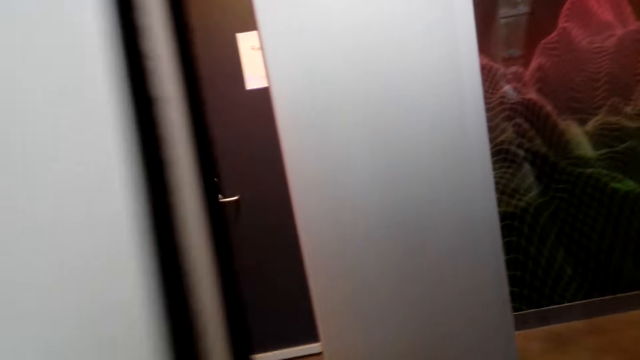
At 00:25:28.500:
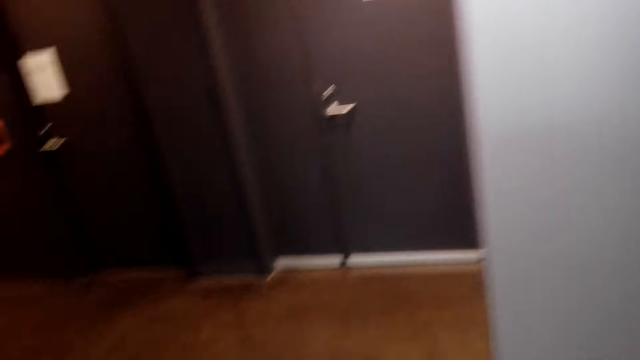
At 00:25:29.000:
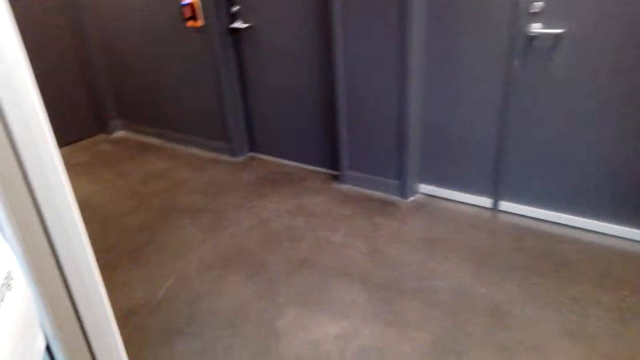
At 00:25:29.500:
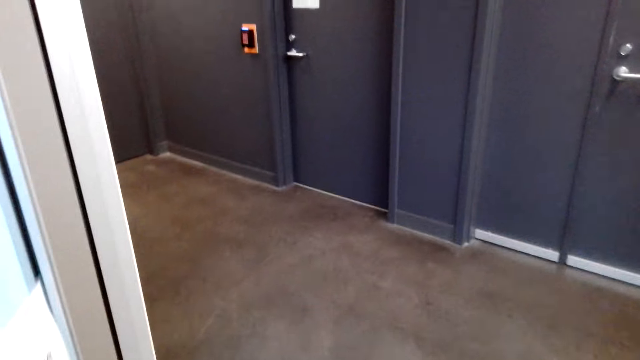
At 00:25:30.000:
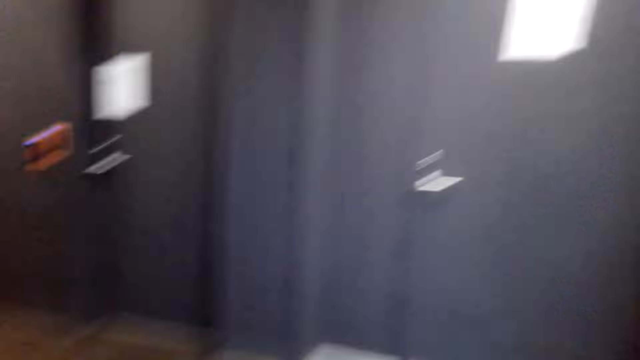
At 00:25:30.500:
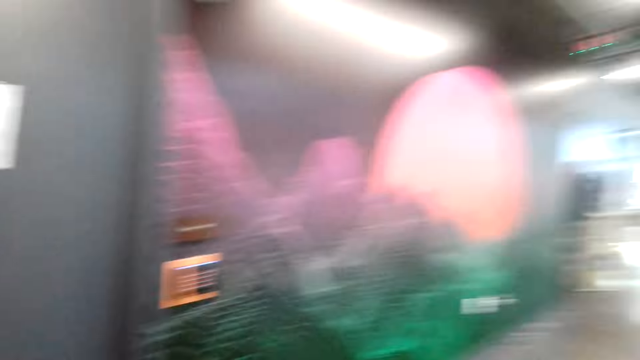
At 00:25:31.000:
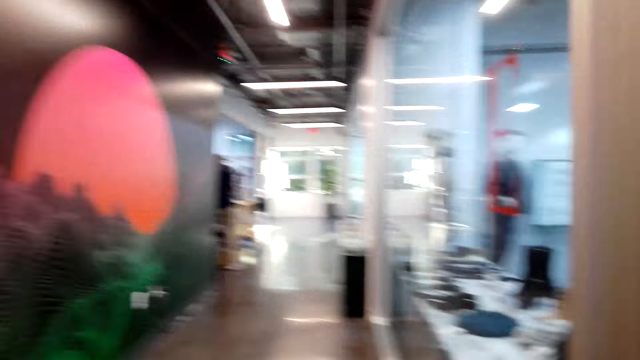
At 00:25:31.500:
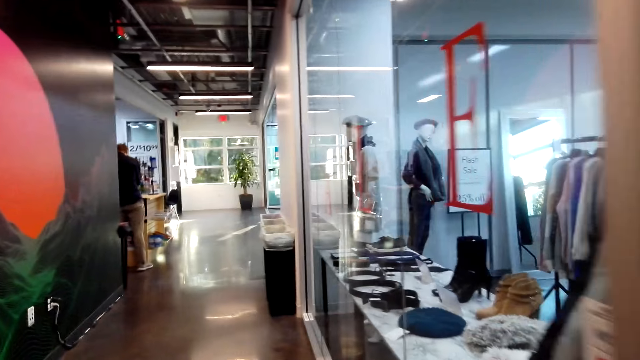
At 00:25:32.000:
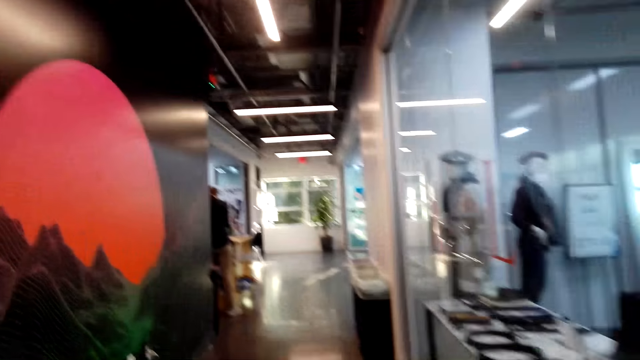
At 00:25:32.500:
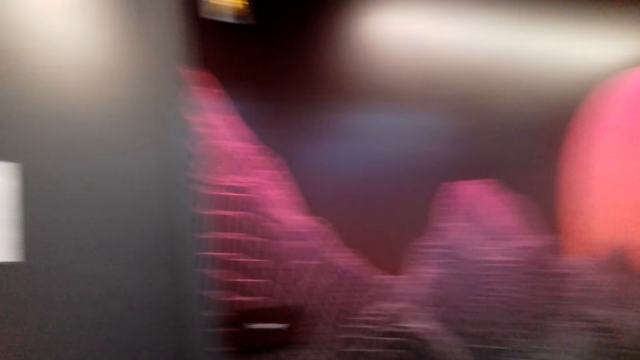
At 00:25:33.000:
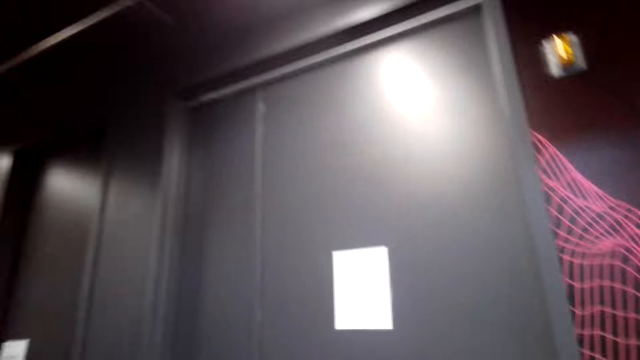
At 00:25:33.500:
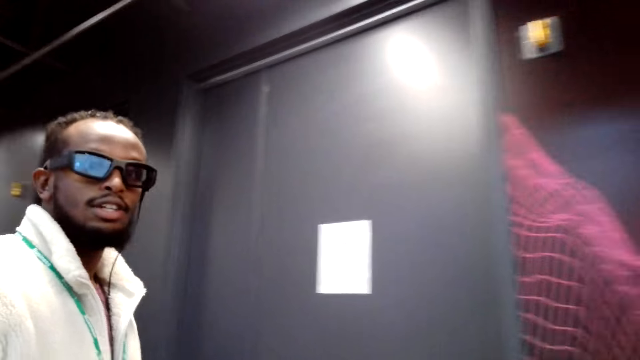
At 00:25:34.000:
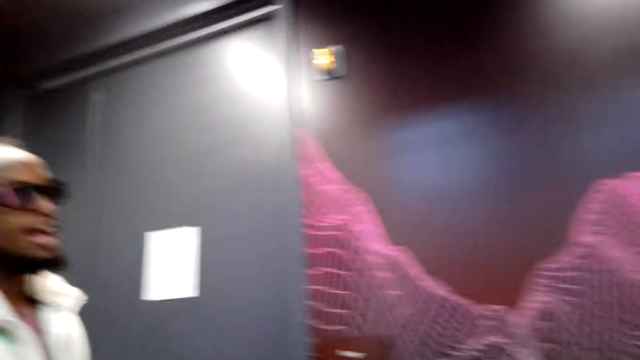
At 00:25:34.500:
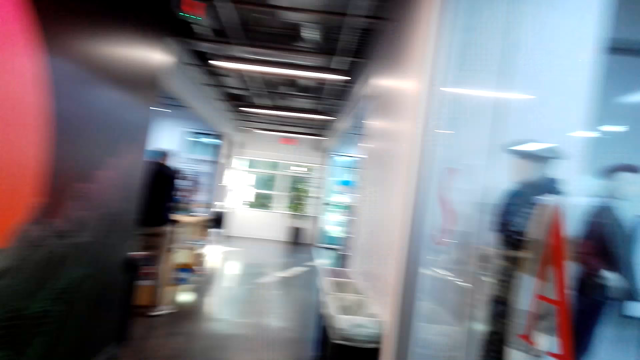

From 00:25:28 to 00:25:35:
The camera wearer walks.

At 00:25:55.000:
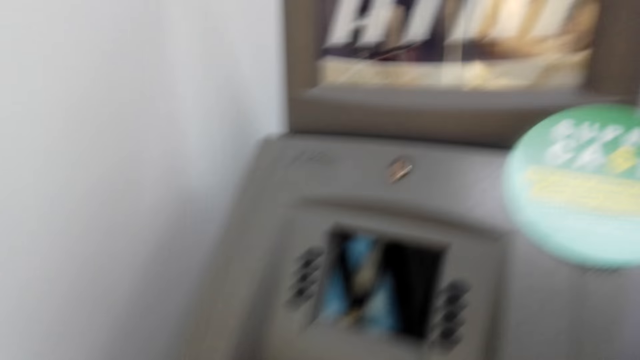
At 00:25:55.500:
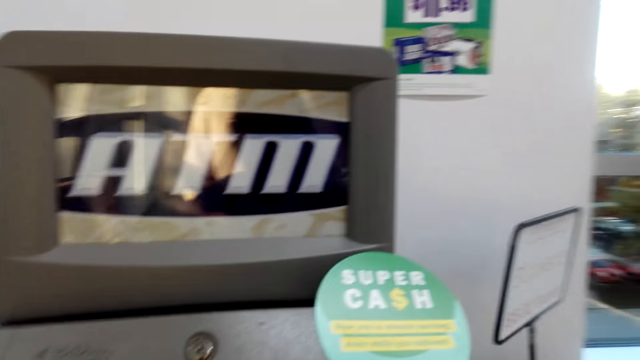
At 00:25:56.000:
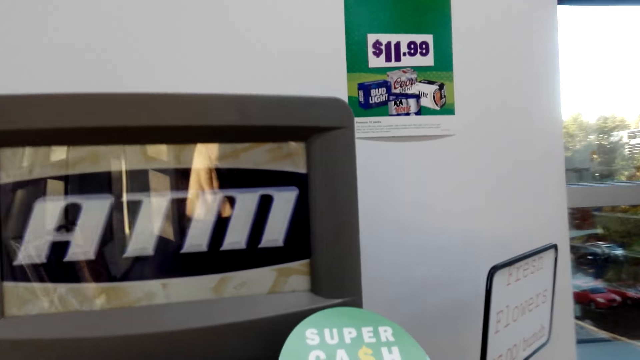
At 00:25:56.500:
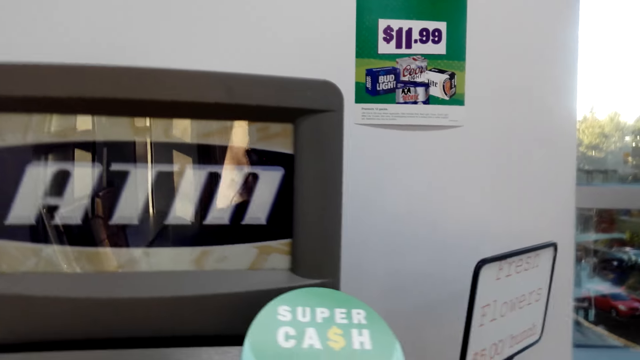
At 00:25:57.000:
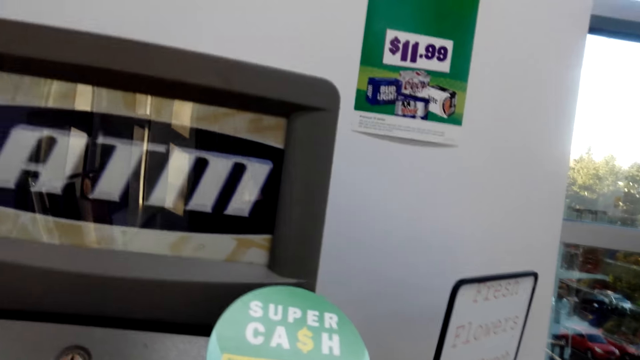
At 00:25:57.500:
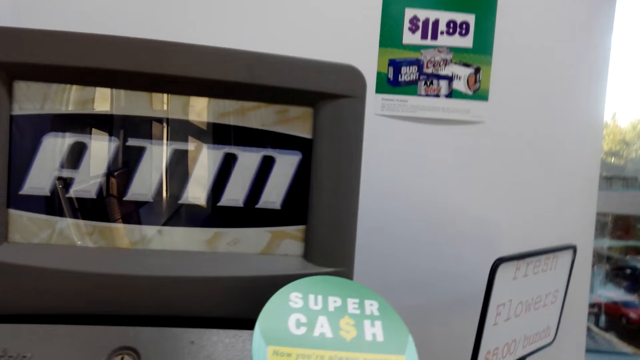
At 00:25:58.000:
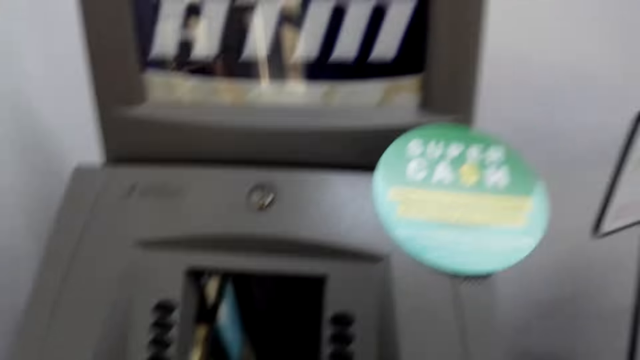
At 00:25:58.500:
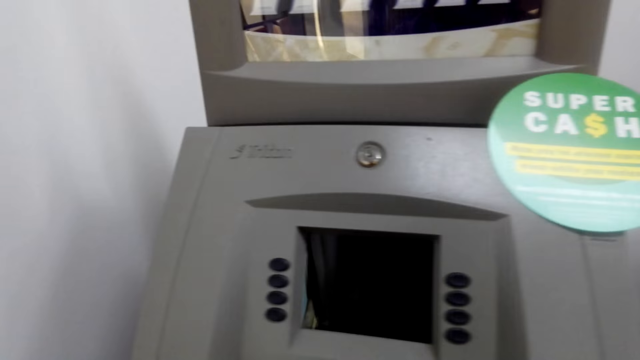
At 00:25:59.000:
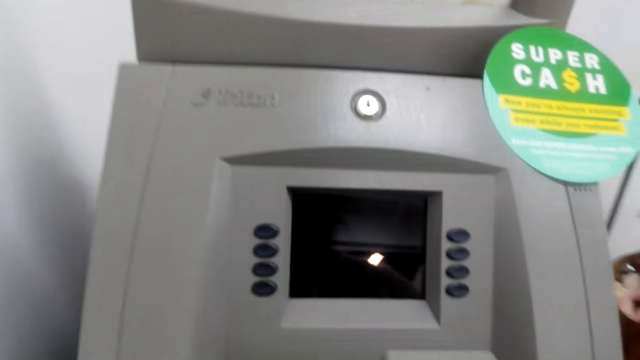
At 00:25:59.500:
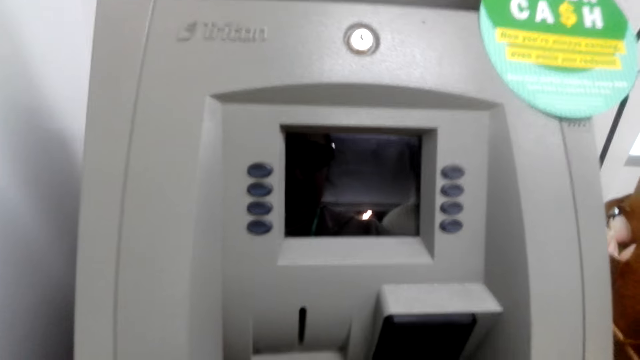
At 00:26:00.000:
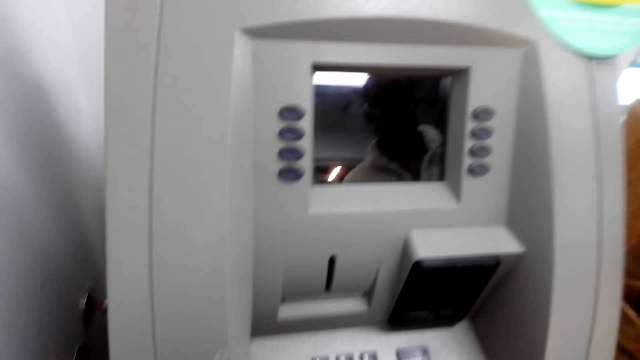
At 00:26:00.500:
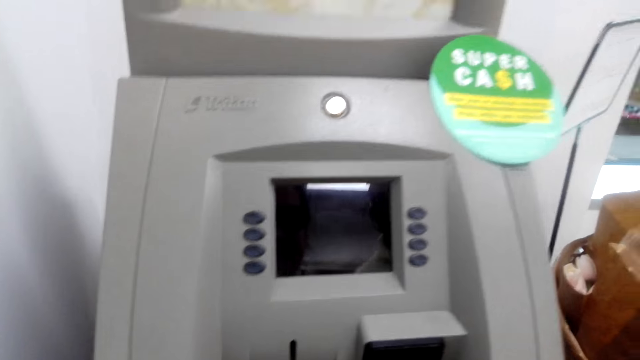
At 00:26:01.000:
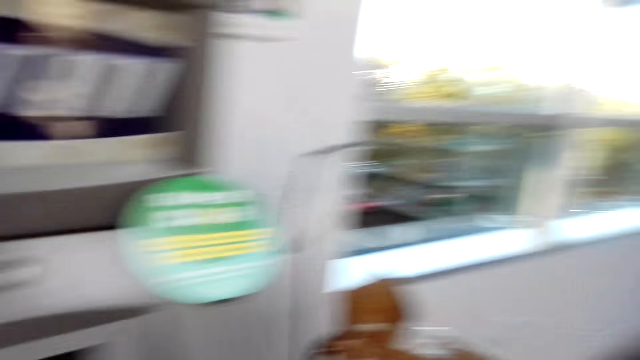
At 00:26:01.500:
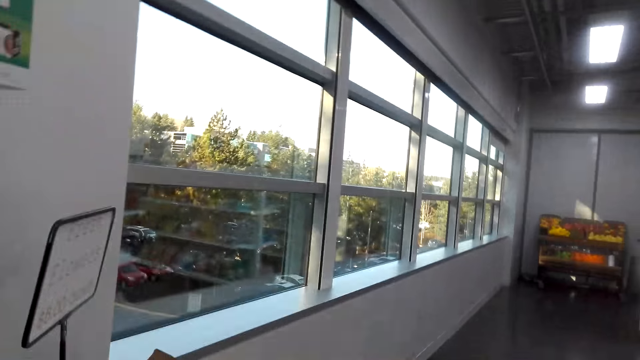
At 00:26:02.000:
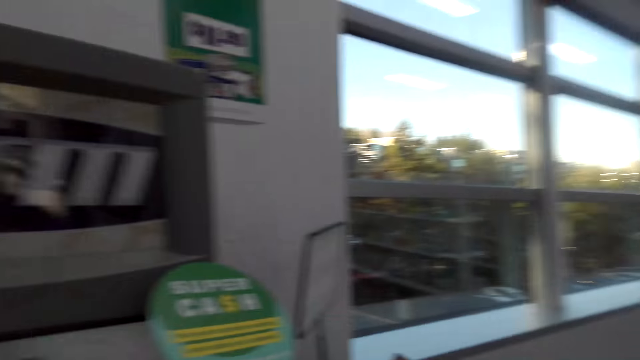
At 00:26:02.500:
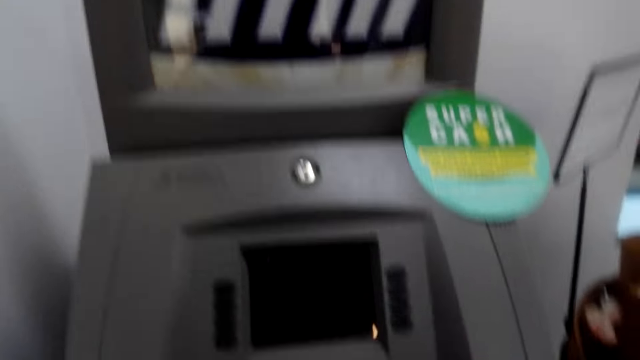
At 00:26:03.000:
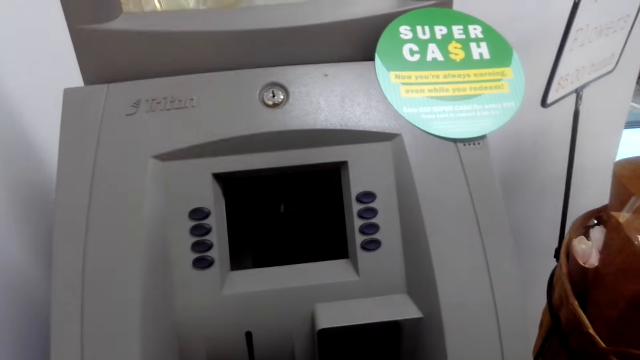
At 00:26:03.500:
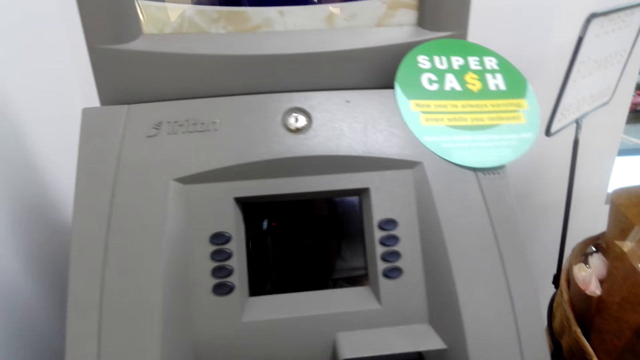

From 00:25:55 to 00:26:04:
The camera wearer stands.

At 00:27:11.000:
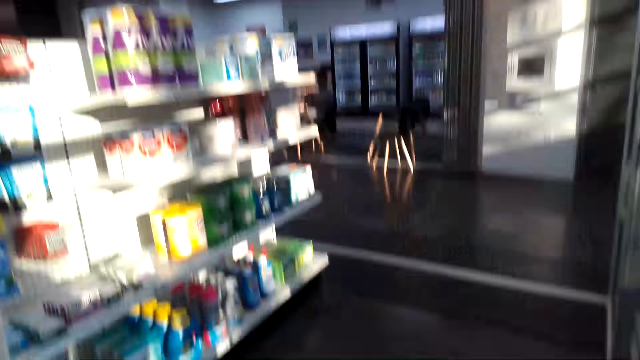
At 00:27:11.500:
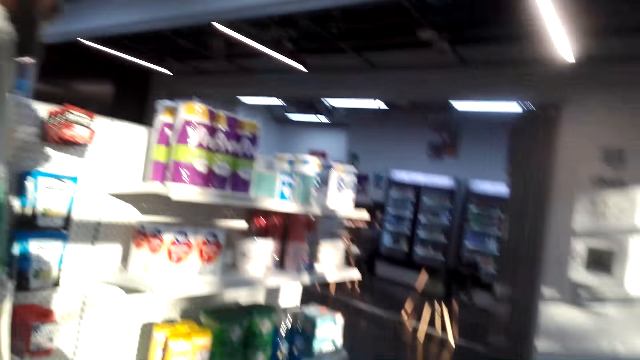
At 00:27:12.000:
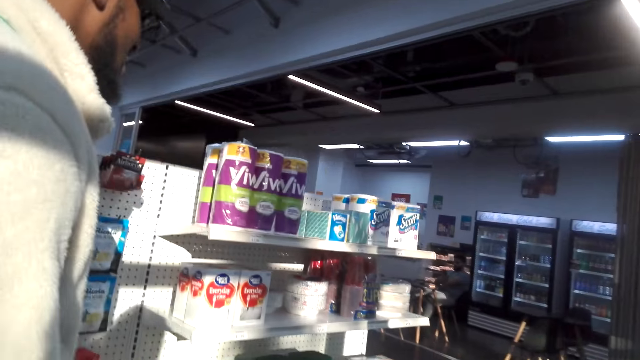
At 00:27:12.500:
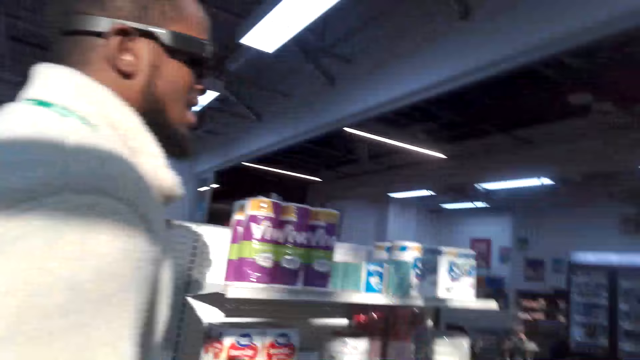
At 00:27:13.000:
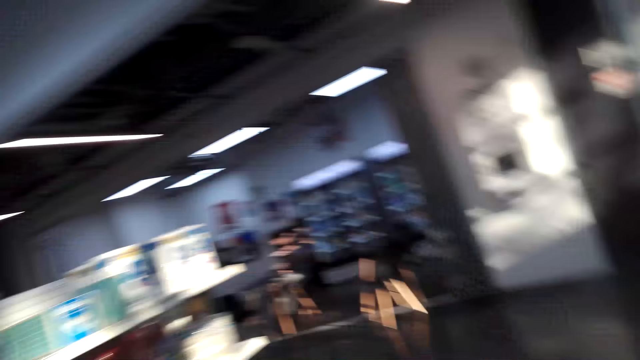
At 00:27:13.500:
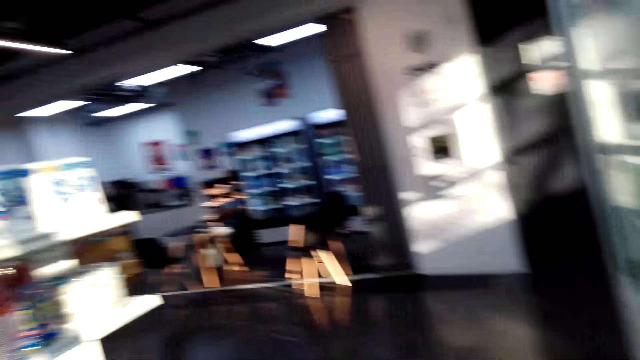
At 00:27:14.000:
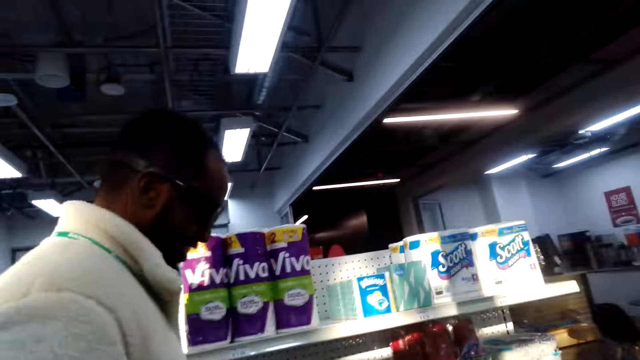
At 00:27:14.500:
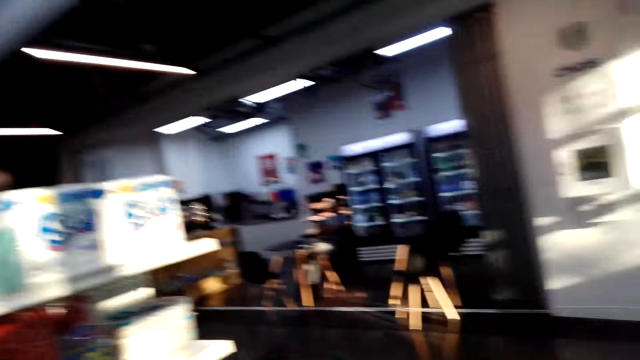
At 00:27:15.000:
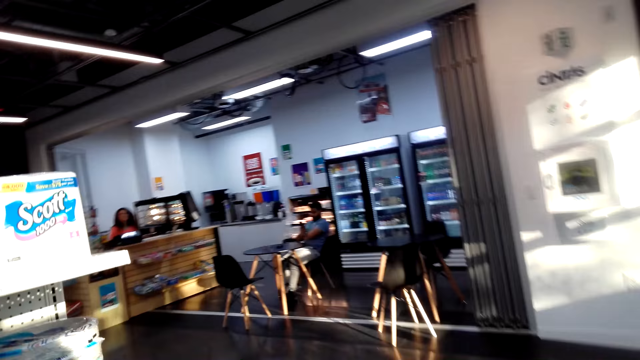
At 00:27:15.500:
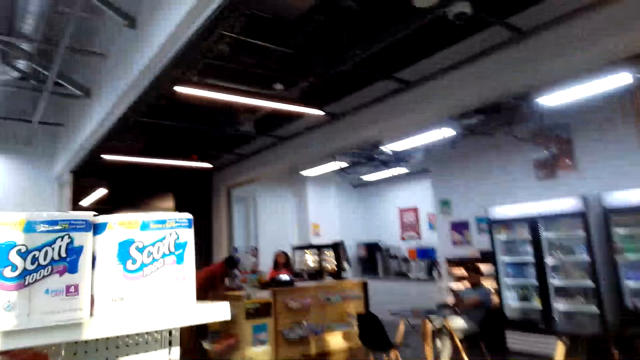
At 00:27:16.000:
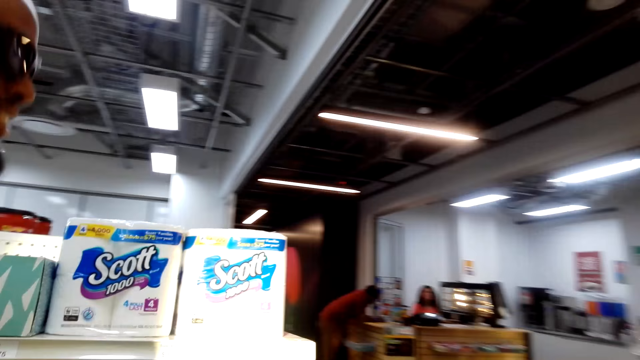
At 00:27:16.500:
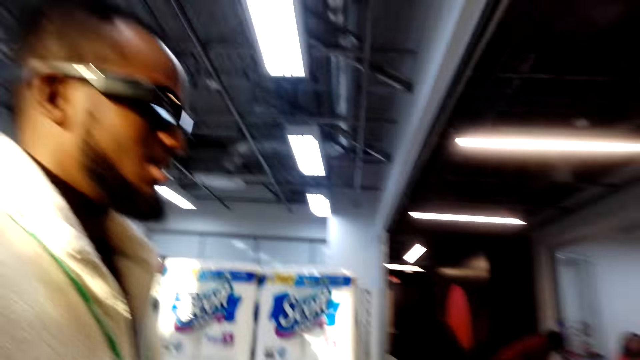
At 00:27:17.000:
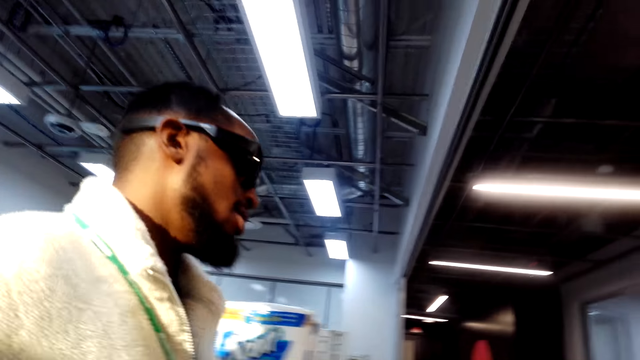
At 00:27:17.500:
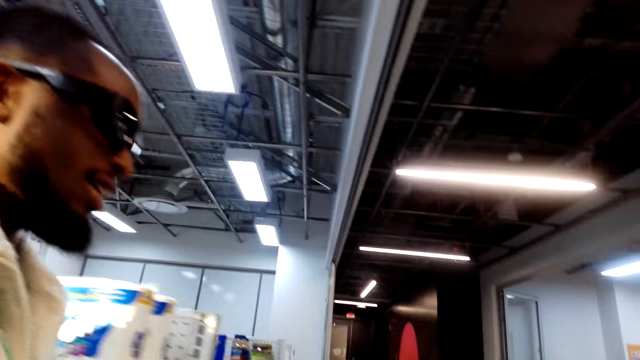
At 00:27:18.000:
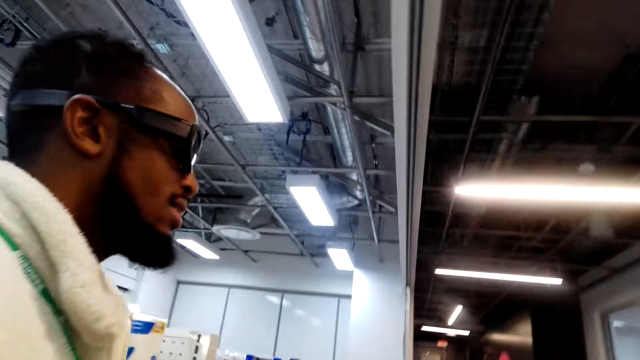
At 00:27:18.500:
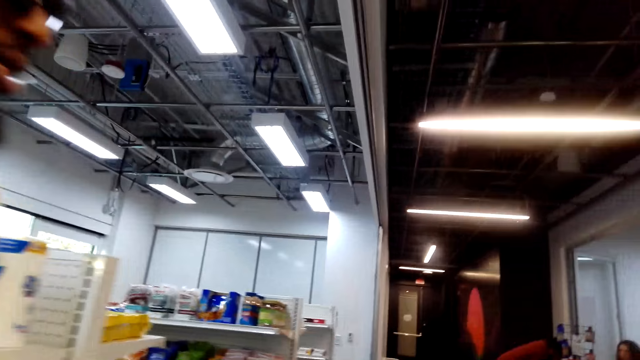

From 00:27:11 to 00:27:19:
The camera wearer walks.
